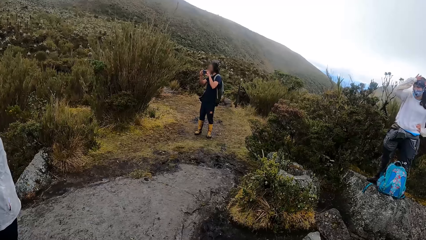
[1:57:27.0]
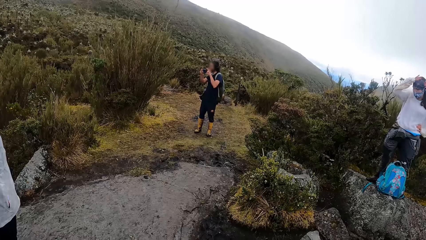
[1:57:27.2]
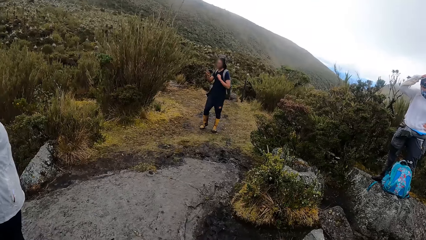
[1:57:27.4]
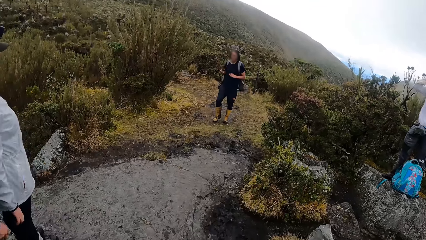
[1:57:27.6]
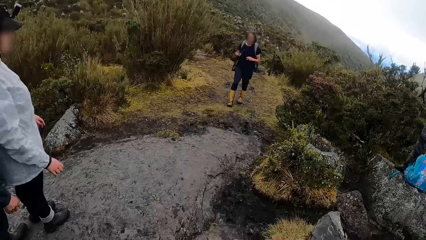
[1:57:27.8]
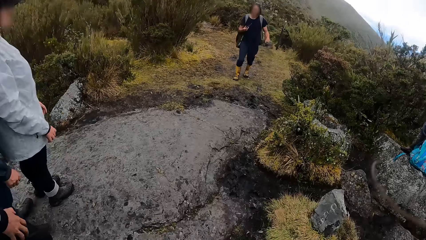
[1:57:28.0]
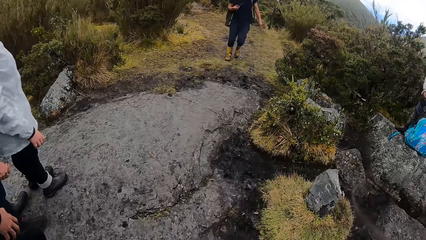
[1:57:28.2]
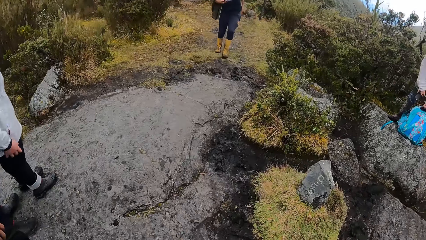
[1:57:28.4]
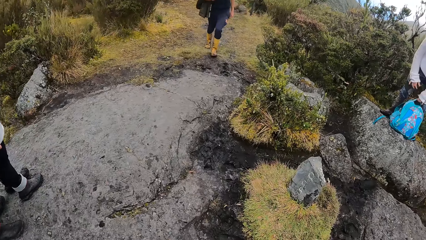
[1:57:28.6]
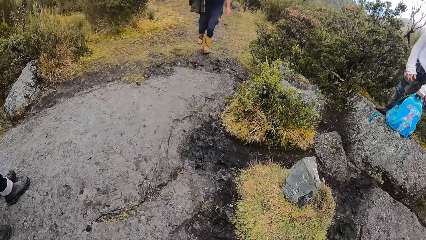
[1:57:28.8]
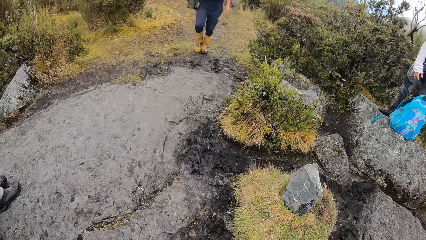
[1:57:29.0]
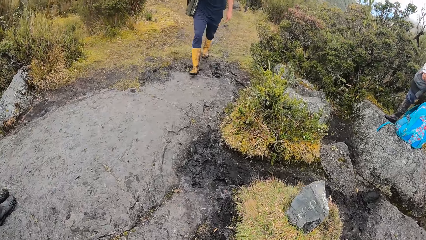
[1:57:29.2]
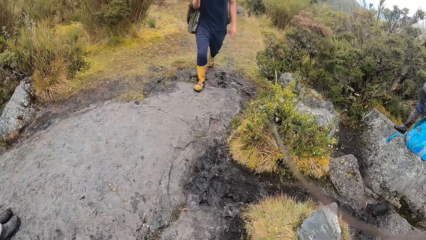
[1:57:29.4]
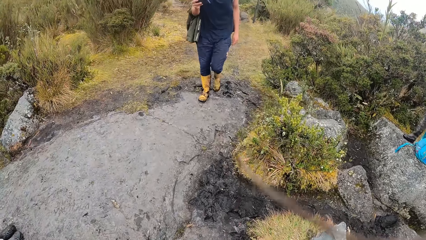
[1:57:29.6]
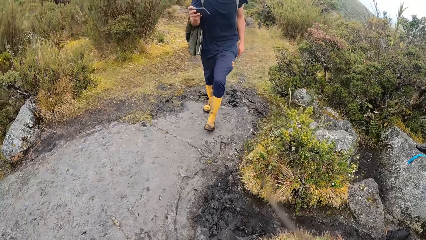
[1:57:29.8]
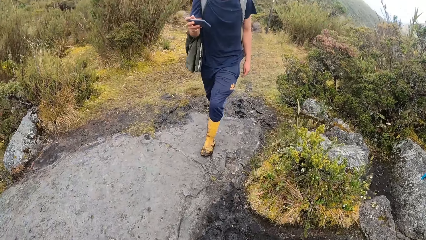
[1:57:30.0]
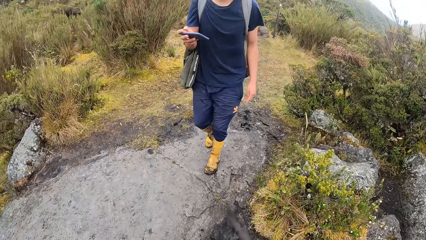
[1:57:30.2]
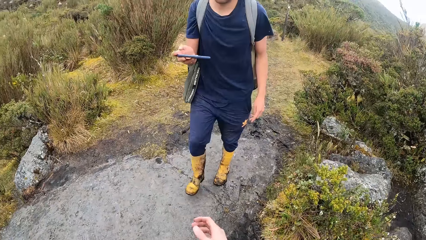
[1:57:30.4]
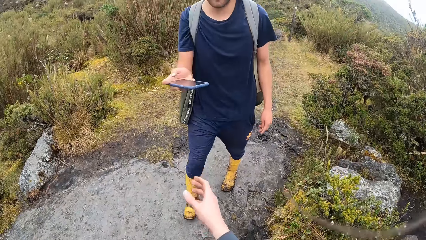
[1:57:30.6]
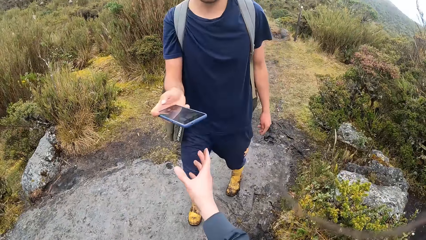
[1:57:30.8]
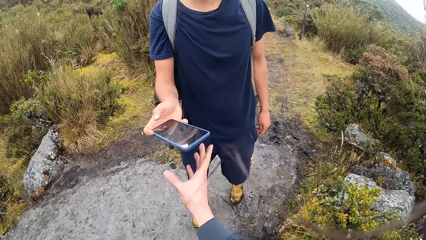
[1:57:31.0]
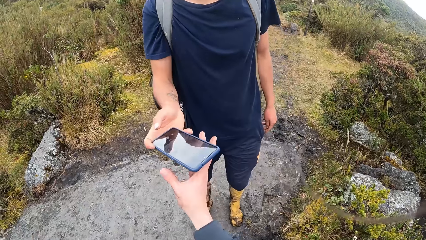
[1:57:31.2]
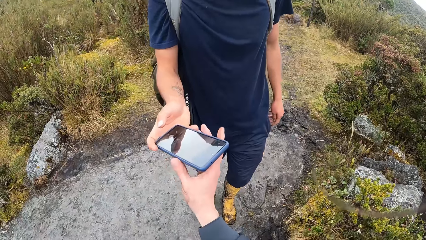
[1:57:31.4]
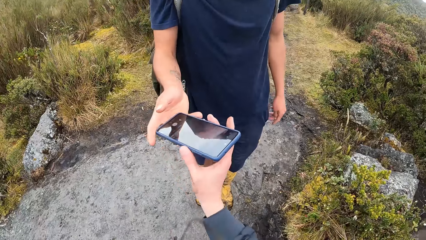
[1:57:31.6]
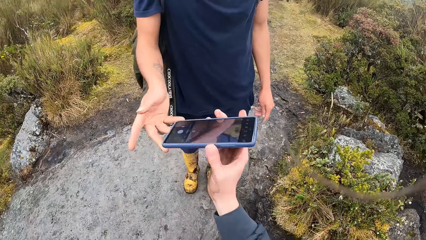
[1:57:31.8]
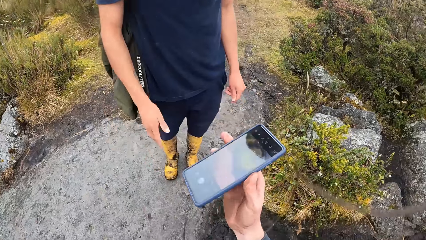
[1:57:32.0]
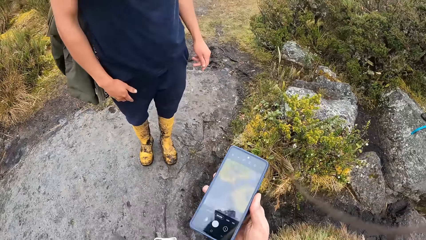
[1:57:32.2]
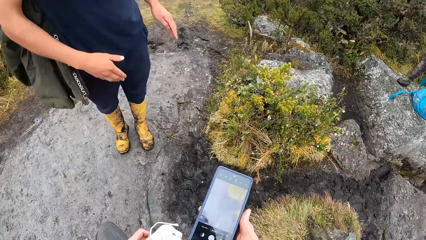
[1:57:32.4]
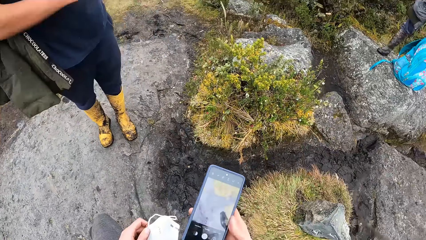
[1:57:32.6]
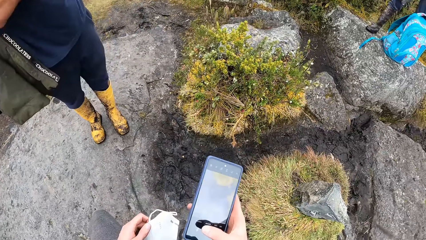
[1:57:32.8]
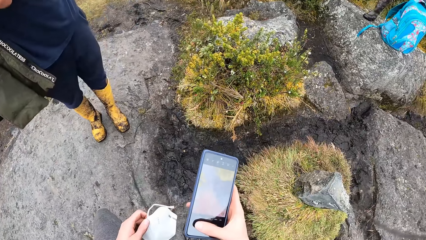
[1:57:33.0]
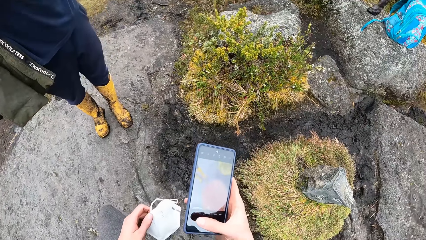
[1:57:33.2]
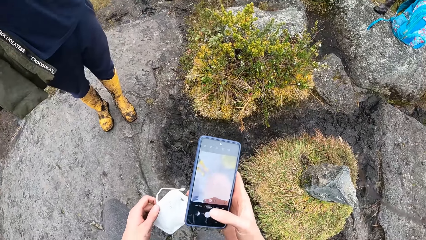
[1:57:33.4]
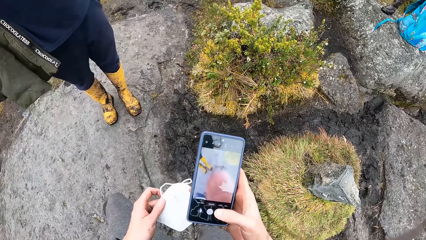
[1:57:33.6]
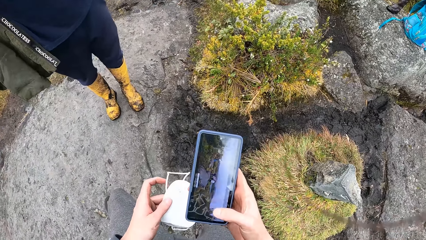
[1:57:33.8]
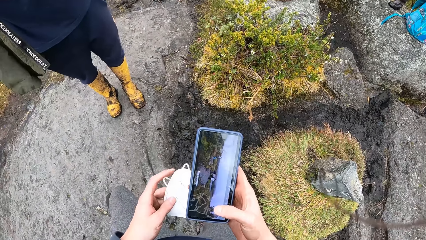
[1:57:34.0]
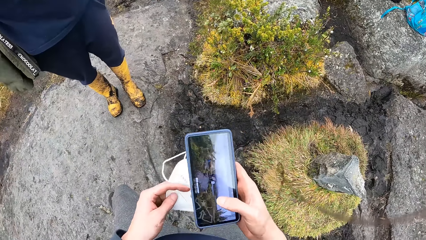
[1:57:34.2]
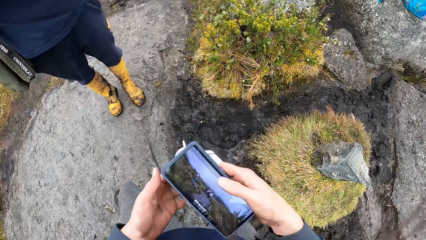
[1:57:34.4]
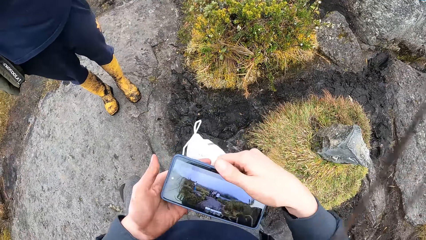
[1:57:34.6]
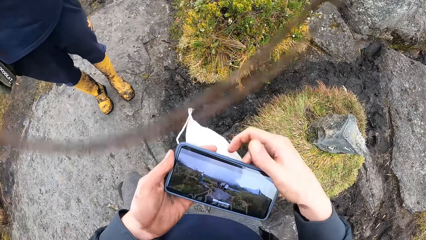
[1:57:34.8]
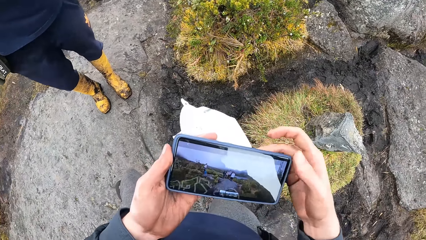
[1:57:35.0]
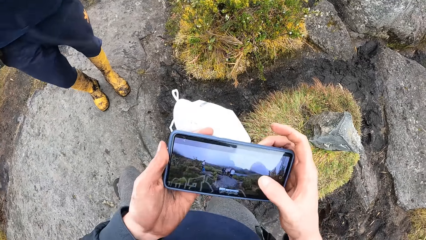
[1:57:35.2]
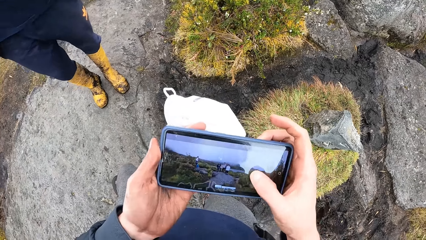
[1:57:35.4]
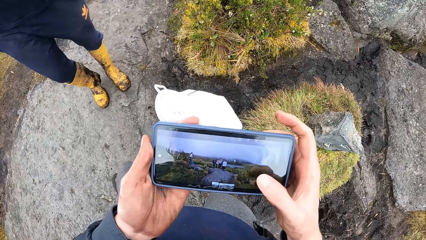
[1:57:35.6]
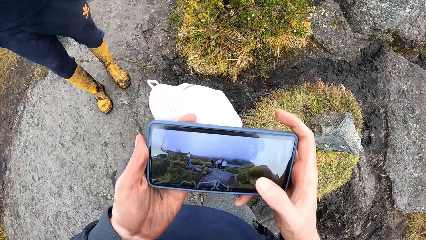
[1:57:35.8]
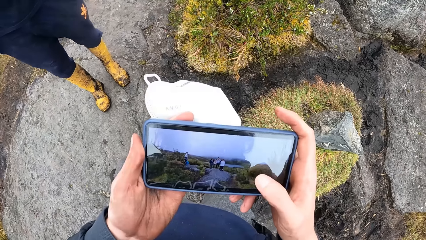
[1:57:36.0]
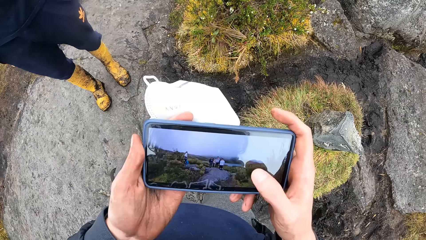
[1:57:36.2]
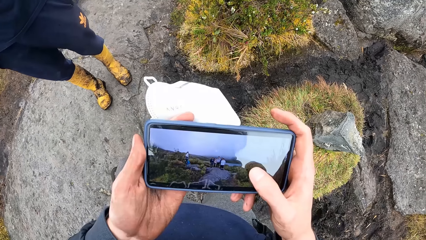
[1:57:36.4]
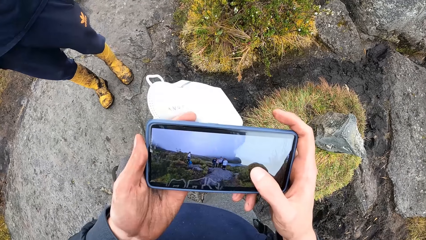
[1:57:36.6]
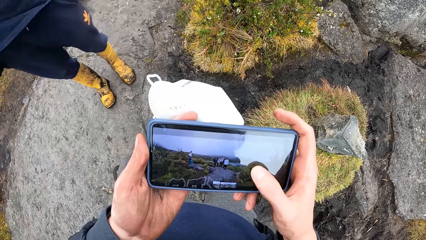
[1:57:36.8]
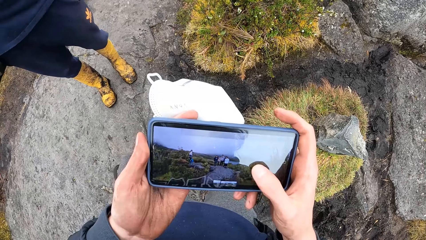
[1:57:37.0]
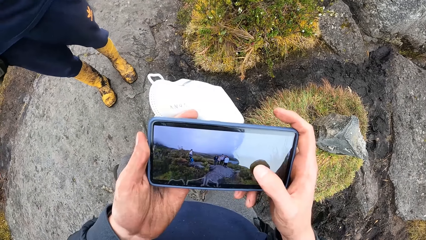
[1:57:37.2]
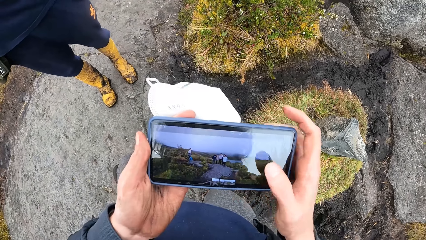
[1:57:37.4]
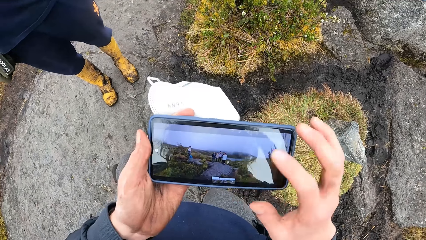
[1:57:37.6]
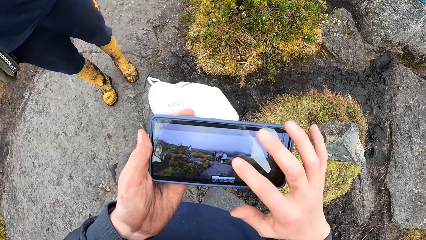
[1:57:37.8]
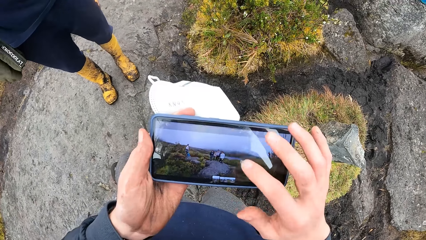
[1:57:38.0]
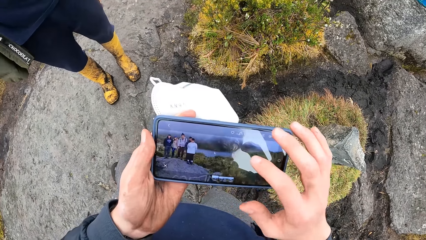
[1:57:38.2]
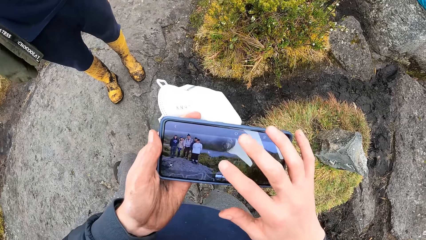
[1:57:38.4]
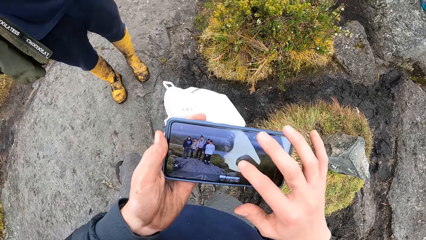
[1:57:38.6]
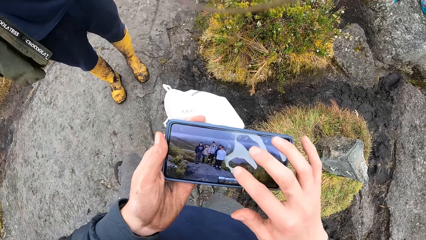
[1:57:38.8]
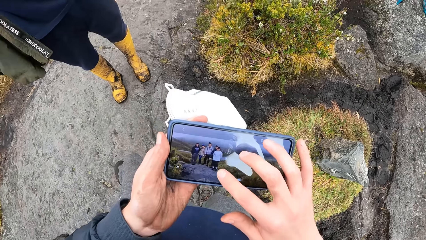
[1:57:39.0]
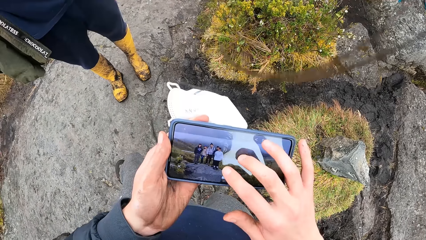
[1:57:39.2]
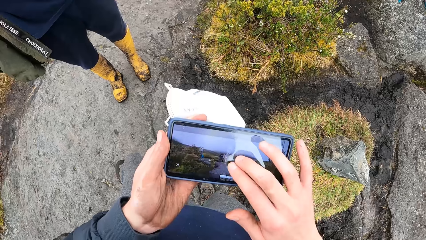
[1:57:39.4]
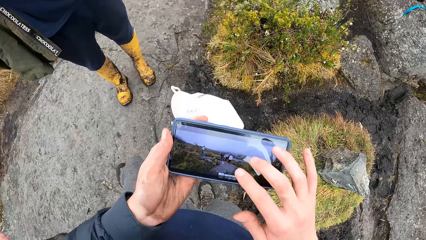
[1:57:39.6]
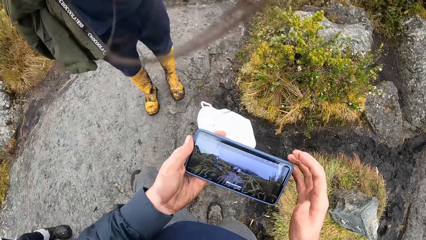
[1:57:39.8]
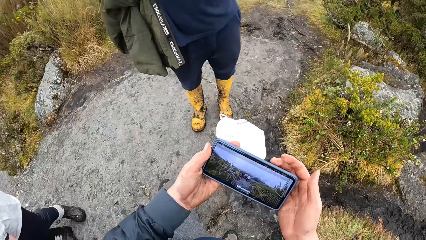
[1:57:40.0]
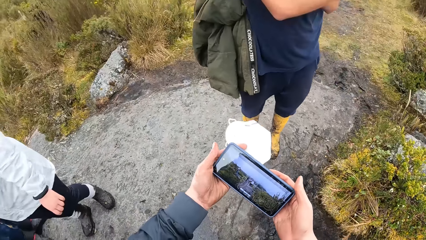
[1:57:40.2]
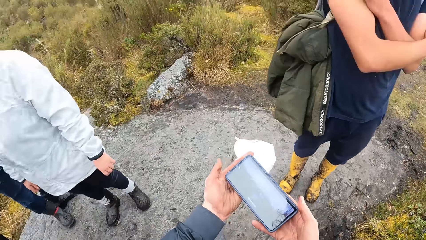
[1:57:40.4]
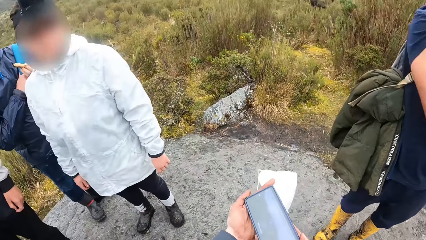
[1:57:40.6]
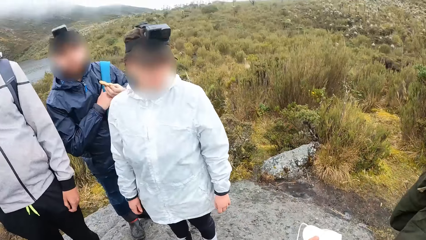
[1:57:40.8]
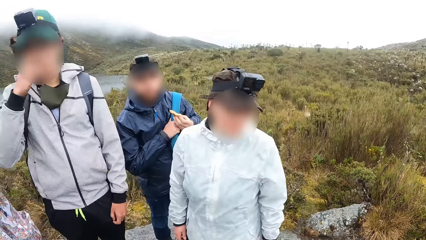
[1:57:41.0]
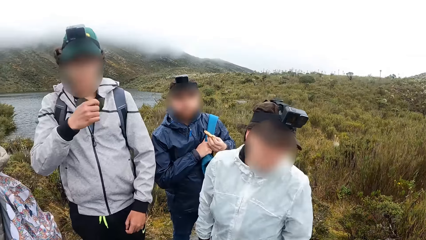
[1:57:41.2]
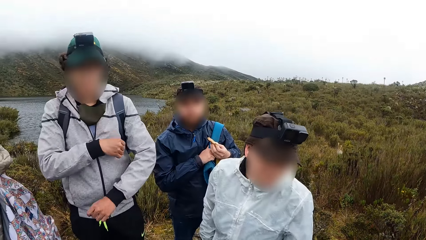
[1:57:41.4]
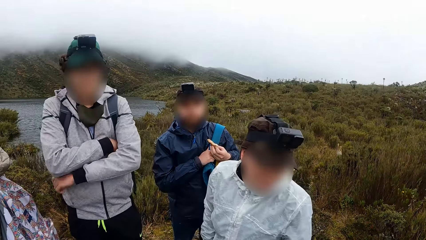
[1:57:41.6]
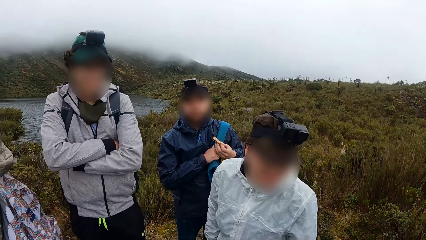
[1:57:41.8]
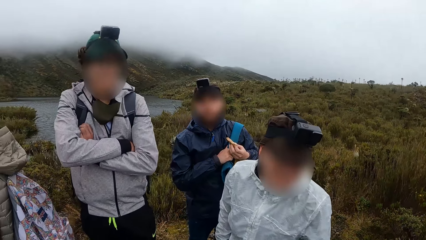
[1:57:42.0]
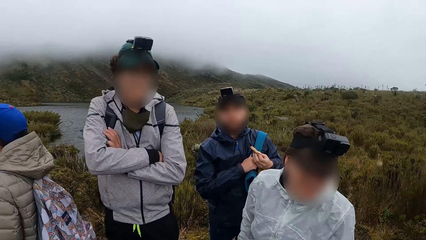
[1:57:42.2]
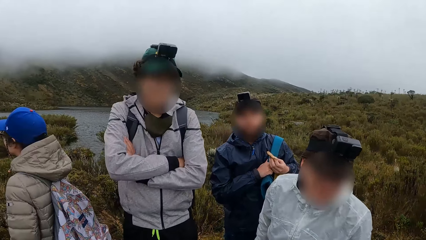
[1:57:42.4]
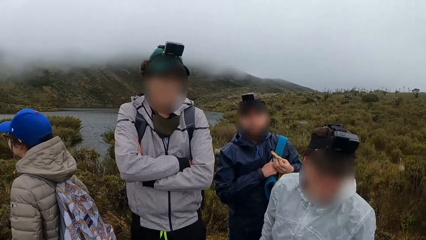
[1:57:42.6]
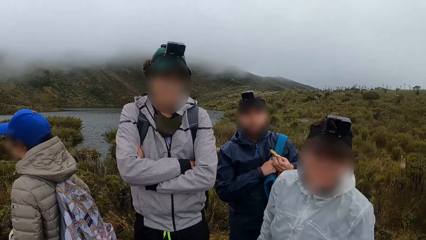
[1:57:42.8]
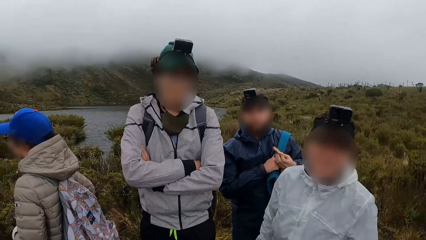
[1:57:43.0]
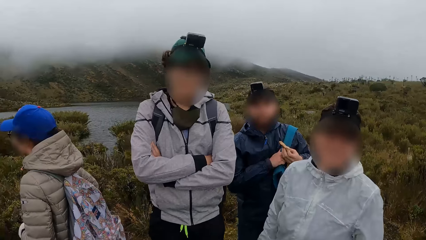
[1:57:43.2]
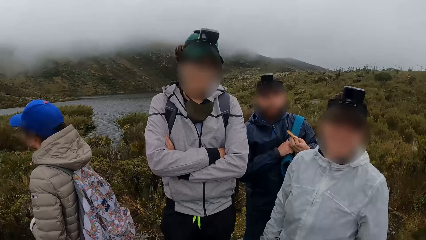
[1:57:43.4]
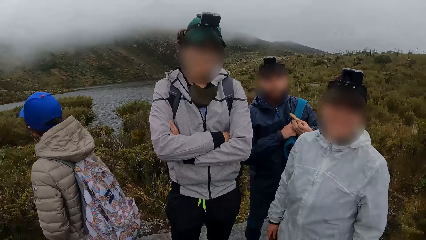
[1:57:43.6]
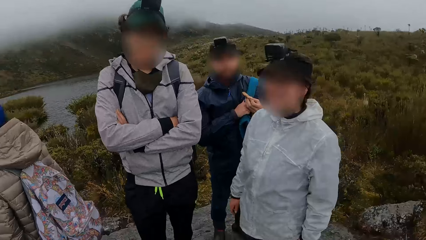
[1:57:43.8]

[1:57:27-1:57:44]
The man walks towards the camera wearer. The camera wearer collects the phone from the man with his right hand. He converses with the man. He operates the phone with his right hand. He converses with three other men. Another man holds a bread with his left hand.
